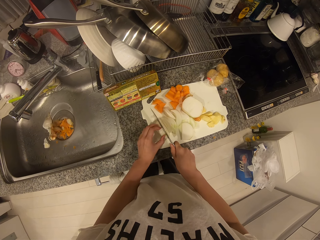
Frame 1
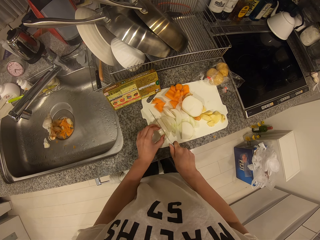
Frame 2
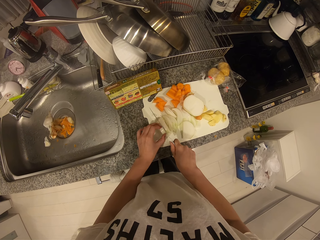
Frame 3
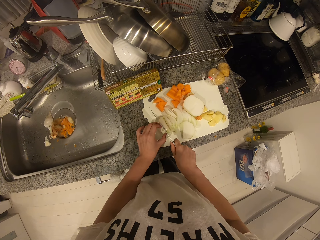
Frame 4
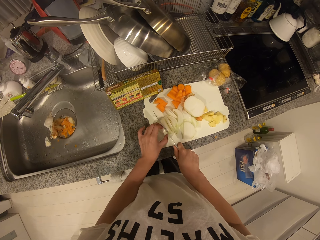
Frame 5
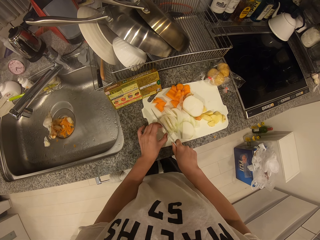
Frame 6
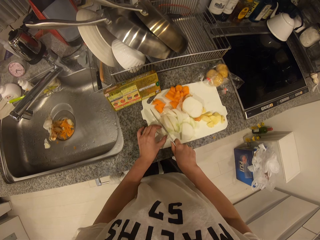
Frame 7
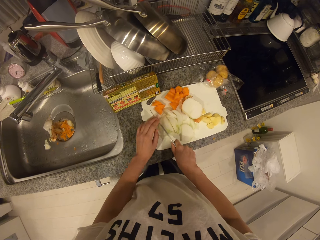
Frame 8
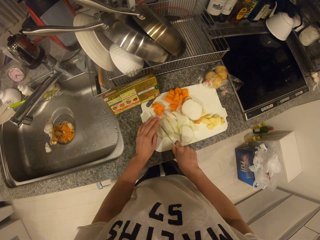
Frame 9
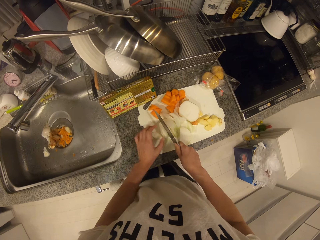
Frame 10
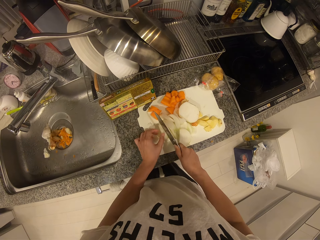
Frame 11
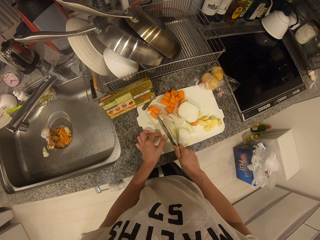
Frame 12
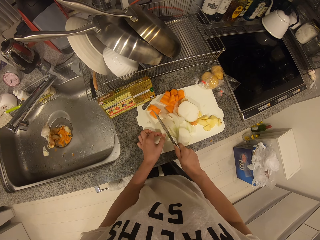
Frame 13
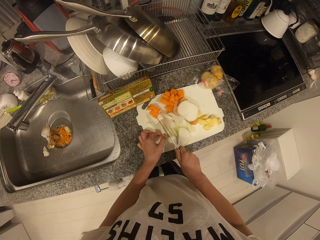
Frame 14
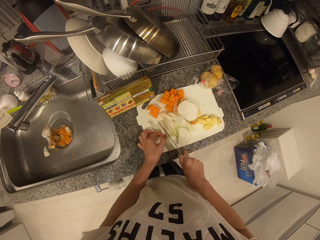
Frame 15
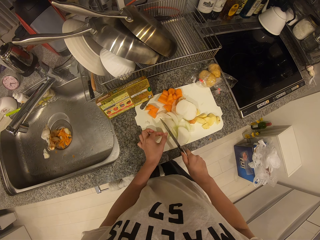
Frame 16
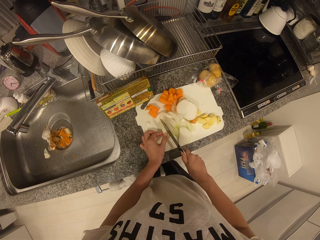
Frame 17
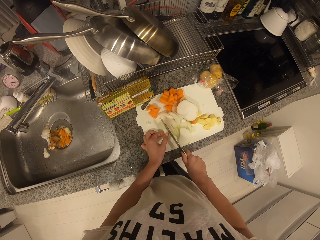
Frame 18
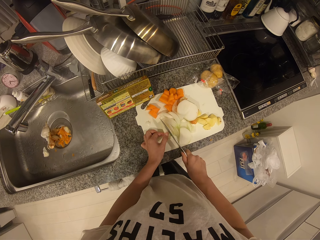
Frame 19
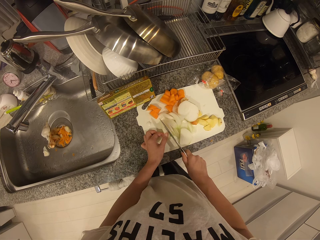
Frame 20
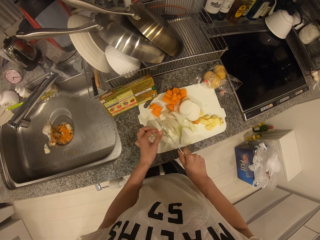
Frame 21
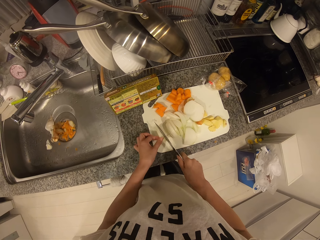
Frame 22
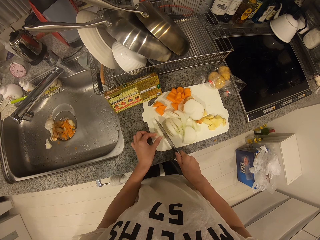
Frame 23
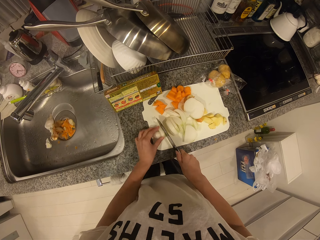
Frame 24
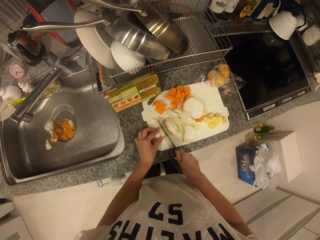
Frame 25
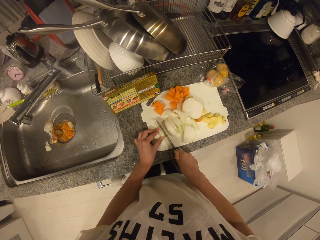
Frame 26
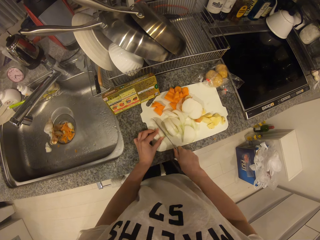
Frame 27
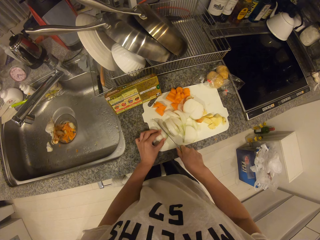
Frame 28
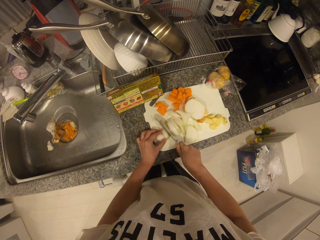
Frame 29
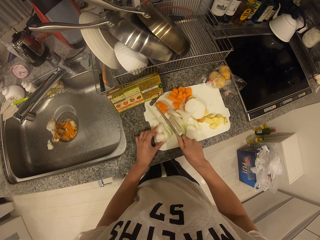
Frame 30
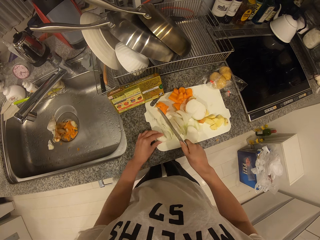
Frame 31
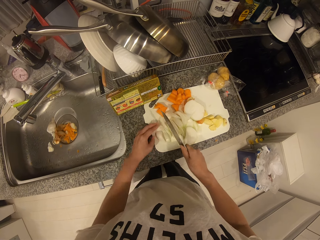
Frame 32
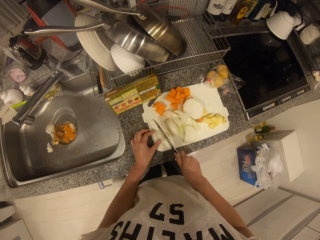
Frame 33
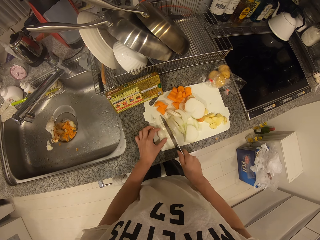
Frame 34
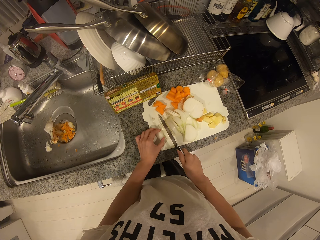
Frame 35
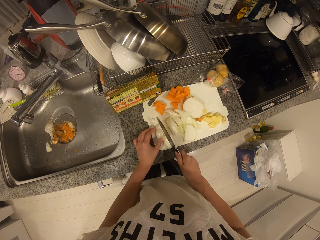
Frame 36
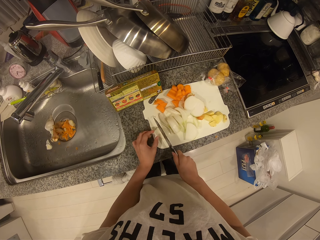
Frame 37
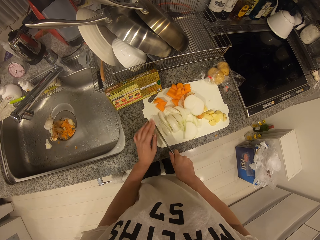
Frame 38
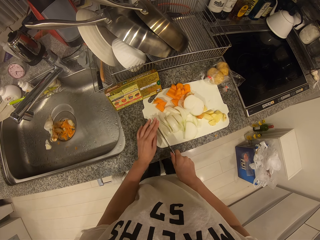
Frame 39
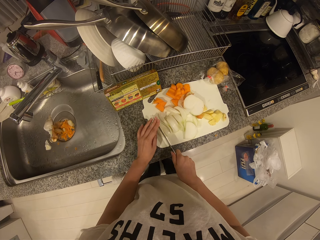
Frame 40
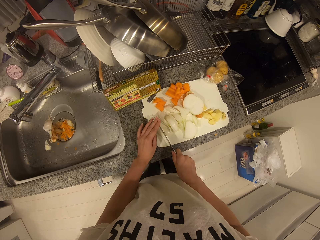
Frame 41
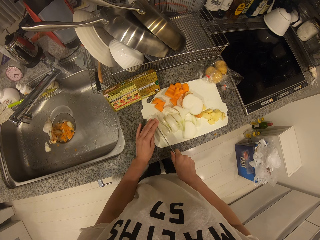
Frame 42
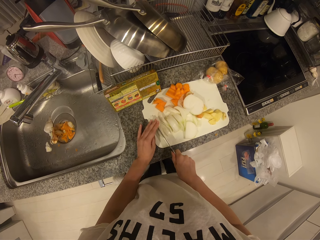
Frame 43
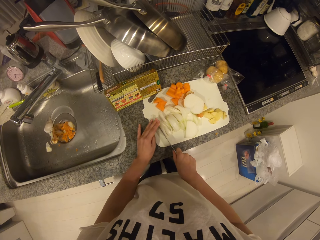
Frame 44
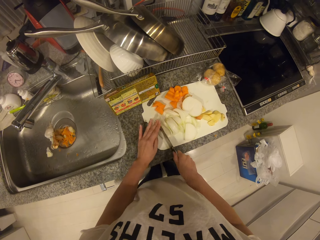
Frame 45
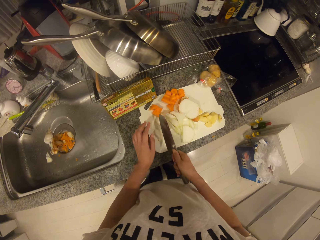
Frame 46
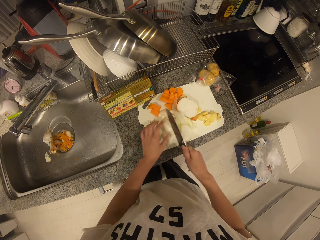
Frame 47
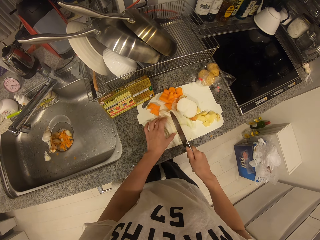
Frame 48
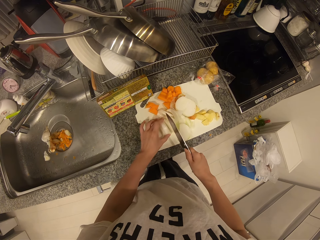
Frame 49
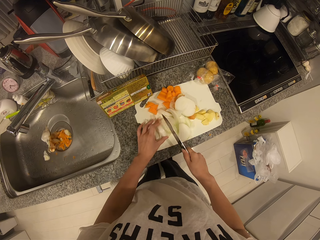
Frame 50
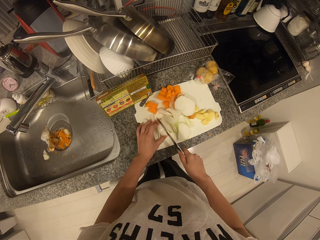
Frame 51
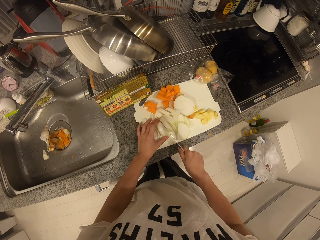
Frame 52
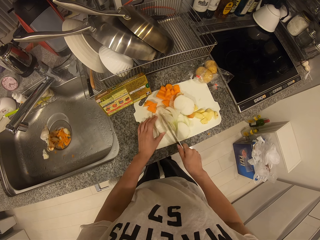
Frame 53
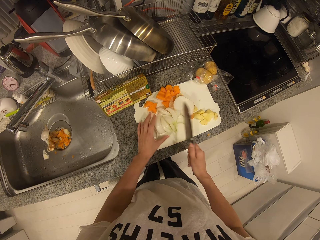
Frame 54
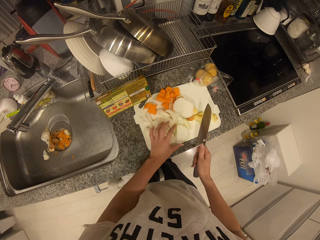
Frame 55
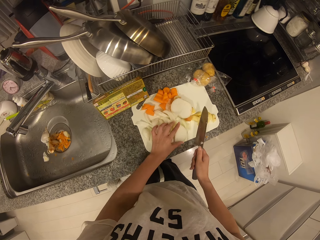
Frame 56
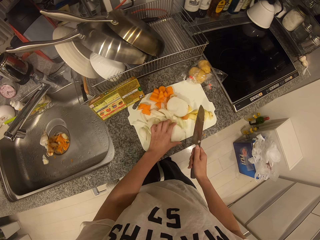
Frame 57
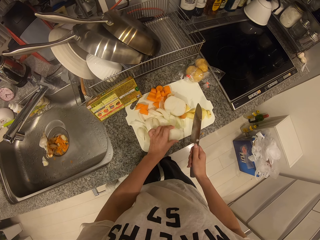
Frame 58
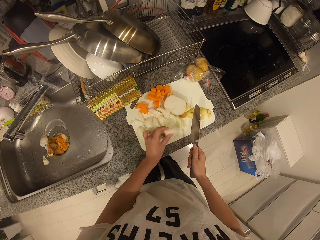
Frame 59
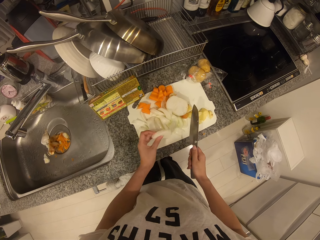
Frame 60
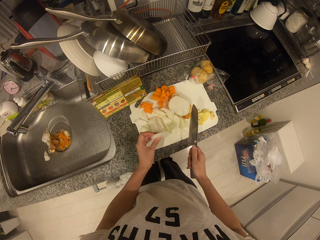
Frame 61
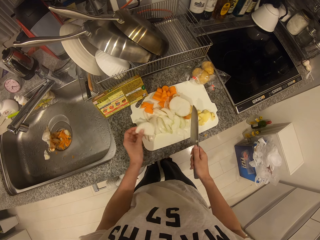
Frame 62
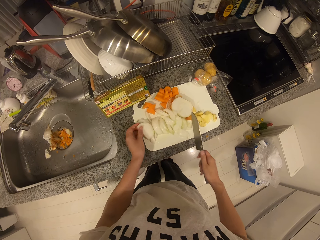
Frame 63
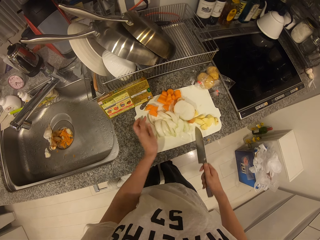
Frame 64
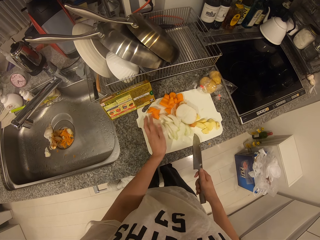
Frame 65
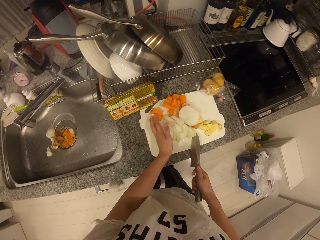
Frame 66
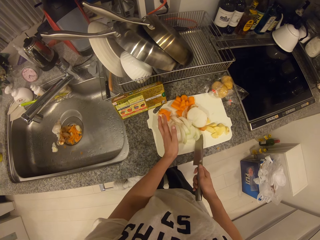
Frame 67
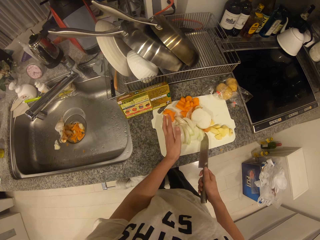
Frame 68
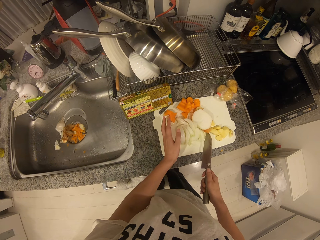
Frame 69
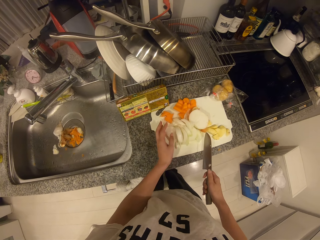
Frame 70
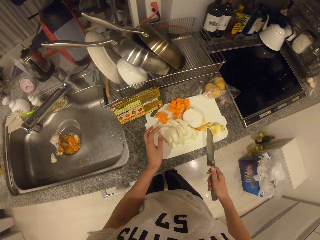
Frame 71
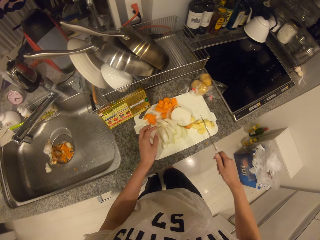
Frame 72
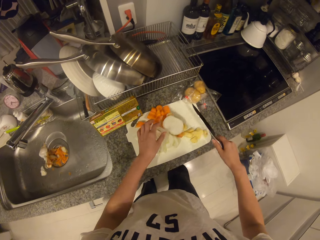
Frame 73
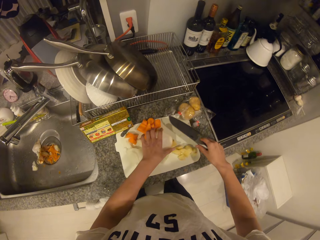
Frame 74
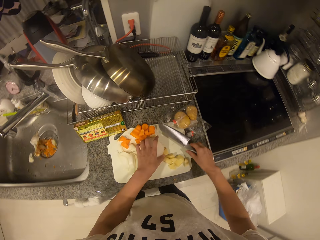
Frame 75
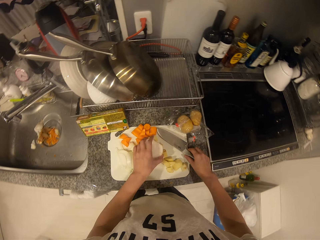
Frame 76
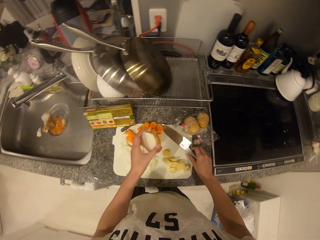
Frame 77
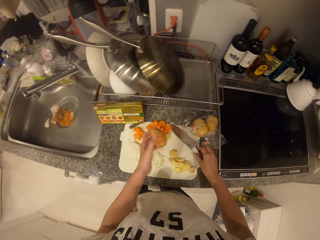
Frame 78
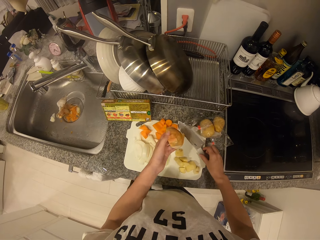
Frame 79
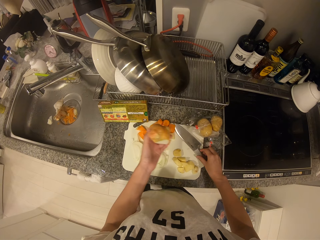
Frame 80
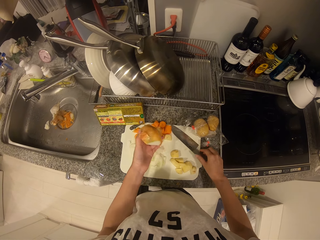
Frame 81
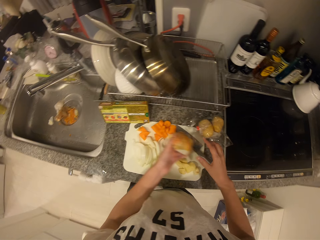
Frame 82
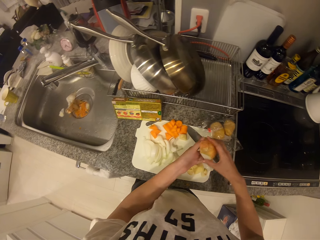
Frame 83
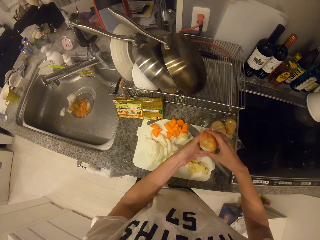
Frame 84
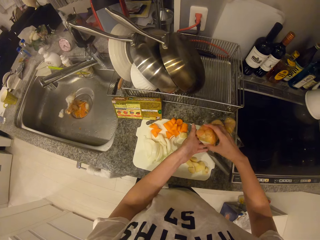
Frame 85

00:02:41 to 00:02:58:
The camera wearer adjusts the pieces of onion on the cutting board with his left hand. He picks an onion from the cutting board with his left hand and drops the knife on the cutting board with his right hand.

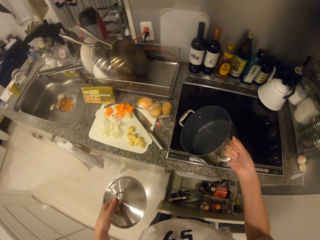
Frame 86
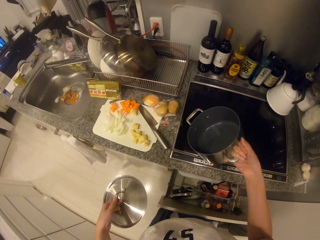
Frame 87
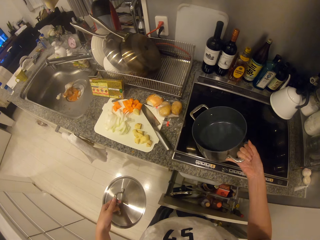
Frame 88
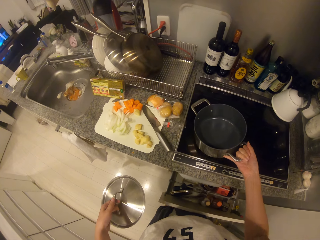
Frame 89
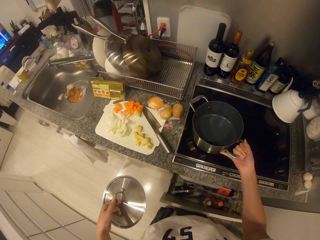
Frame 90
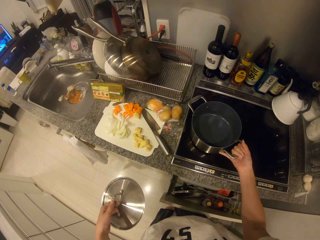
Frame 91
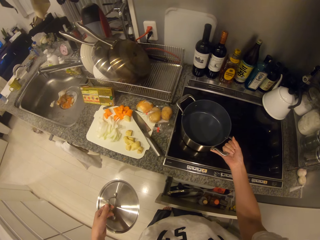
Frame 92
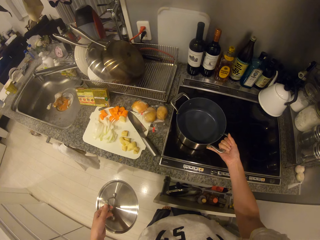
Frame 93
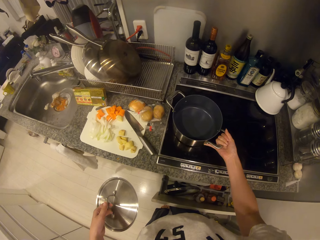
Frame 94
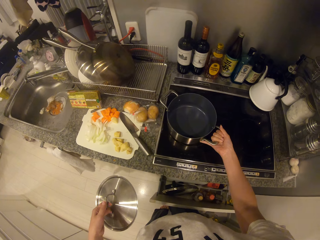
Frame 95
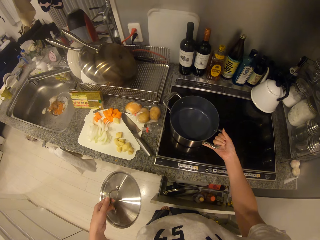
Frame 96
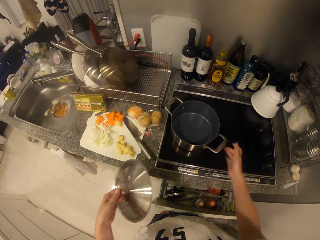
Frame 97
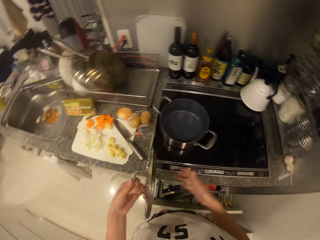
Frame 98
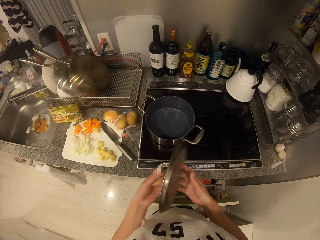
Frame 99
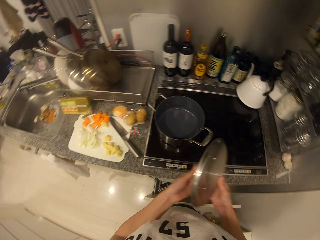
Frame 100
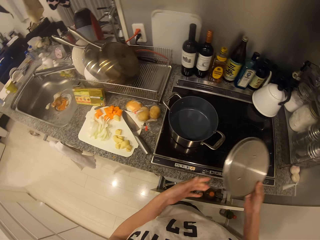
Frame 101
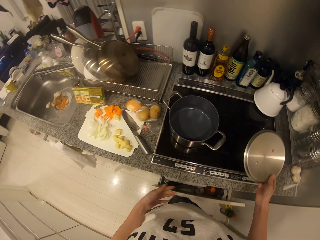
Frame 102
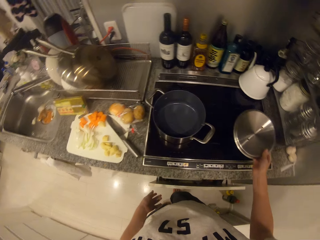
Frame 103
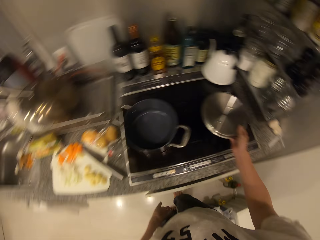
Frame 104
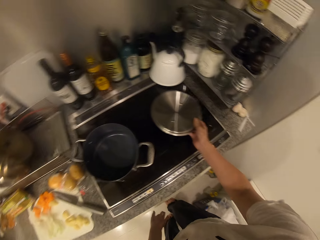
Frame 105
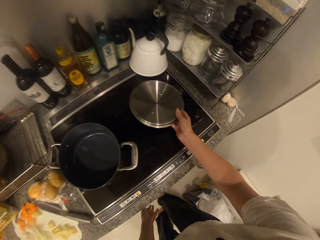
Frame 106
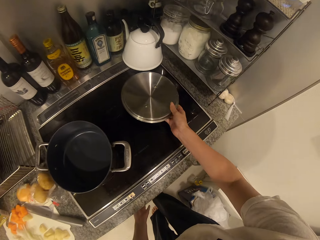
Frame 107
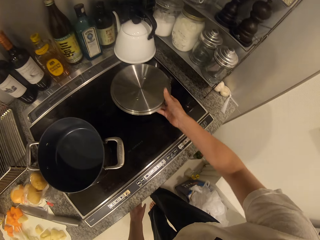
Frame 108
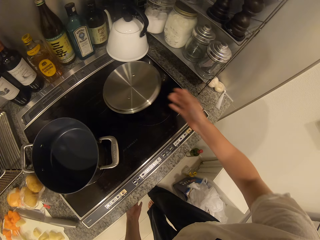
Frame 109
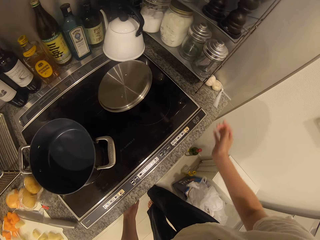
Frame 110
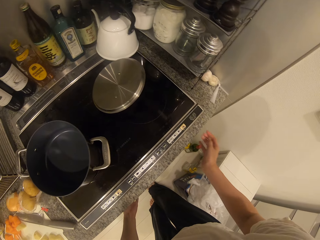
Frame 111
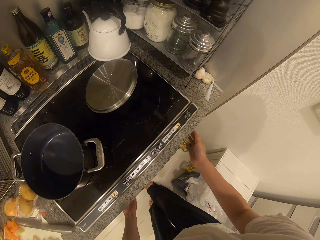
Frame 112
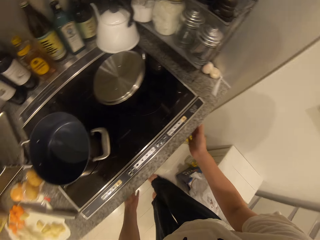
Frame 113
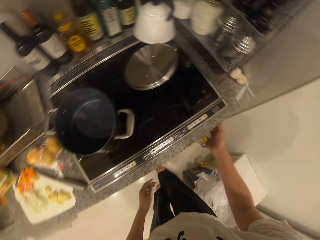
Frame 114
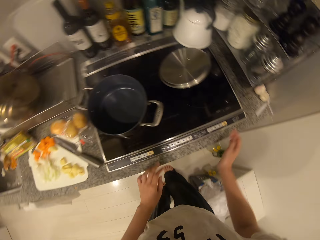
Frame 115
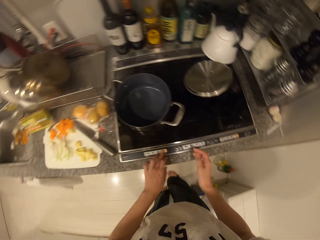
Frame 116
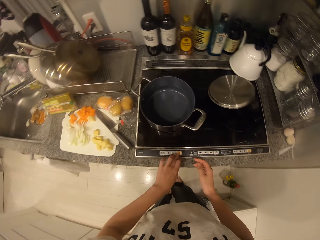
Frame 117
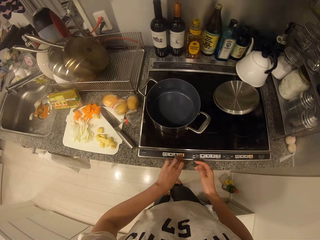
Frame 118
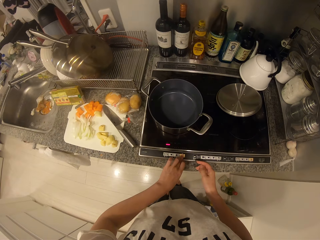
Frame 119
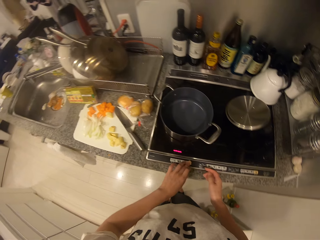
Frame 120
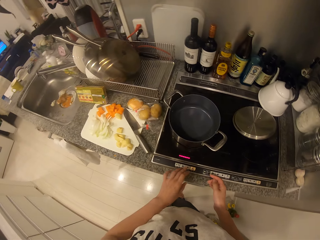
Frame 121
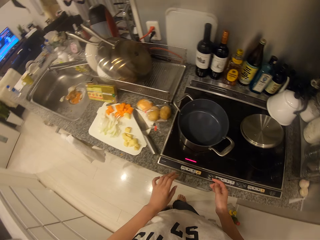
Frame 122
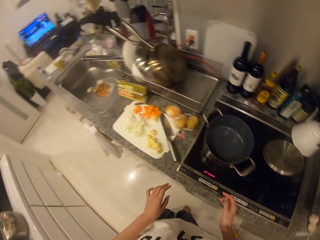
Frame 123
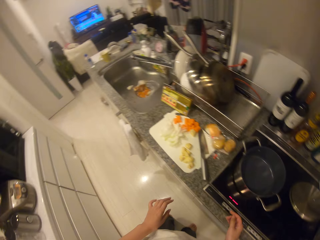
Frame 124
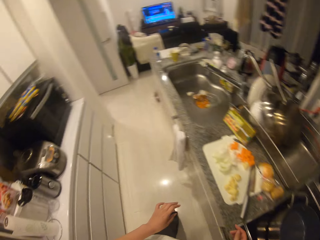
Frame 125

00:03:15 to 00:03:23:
The camera wearer drops the pot on the cooker with his right hand. He passes the lid of the pot from his left hand to his right hand. He drops the lid on the cooker with his right hand. He puts on the fire. He adjusts the cooker knob with his right hand. He operates the cooker with his left hand.
